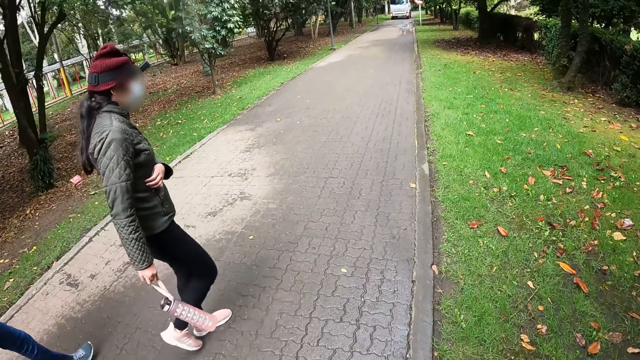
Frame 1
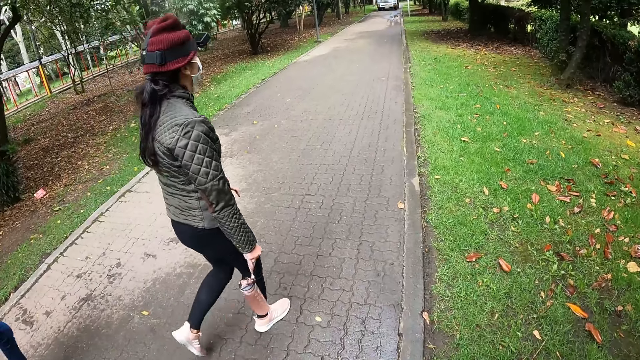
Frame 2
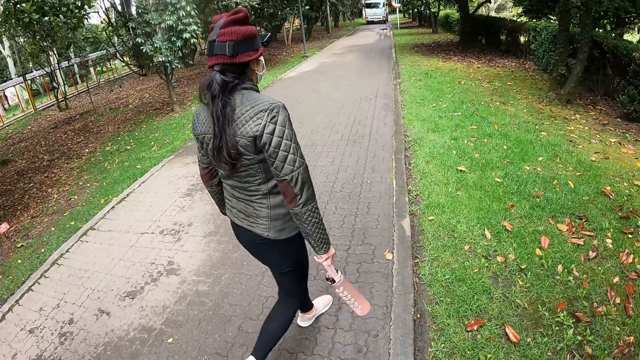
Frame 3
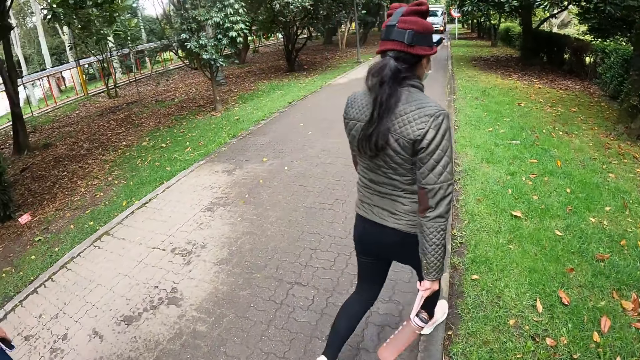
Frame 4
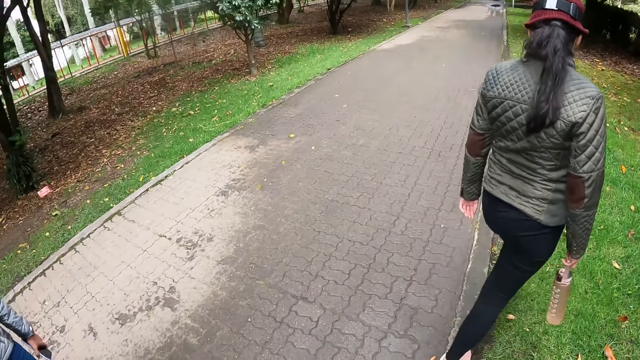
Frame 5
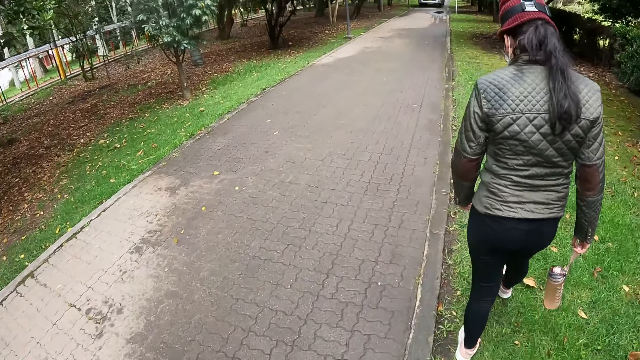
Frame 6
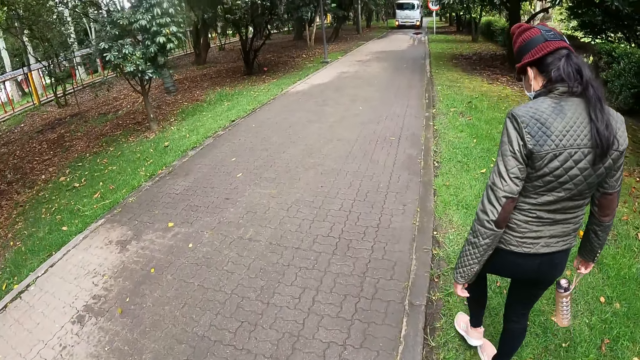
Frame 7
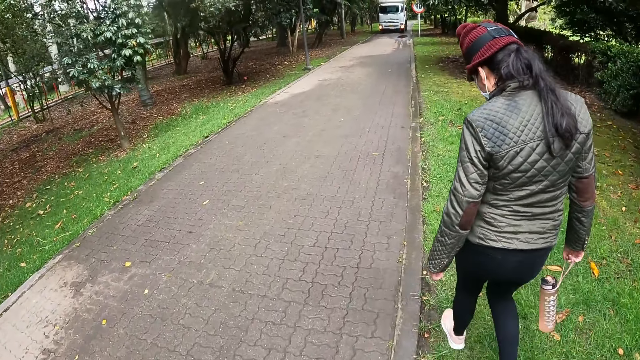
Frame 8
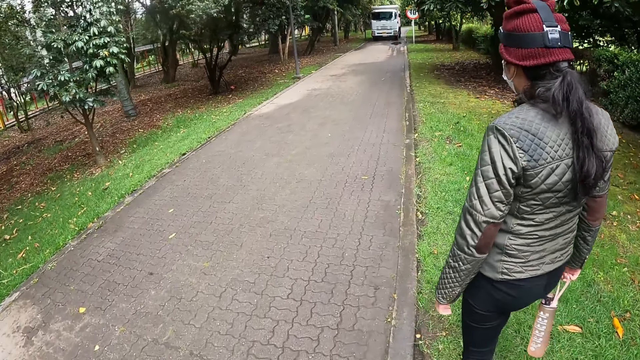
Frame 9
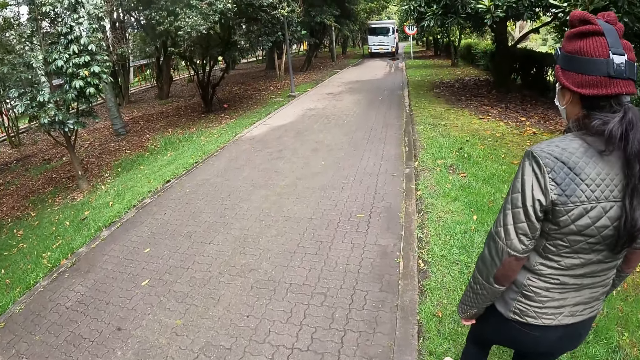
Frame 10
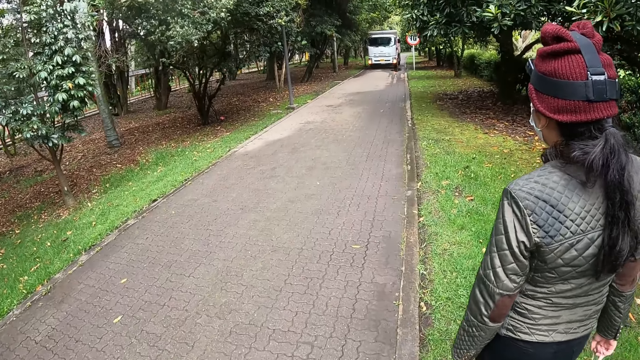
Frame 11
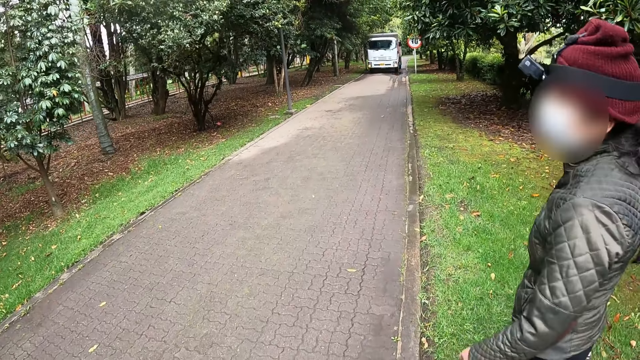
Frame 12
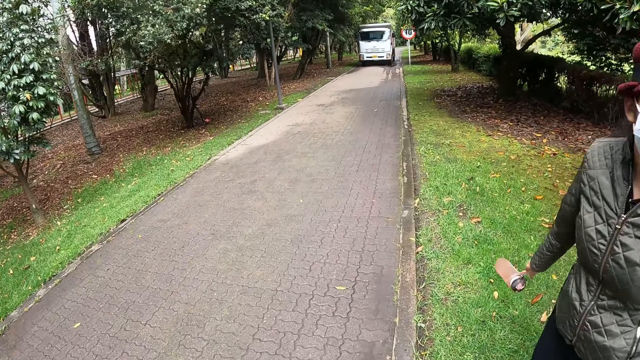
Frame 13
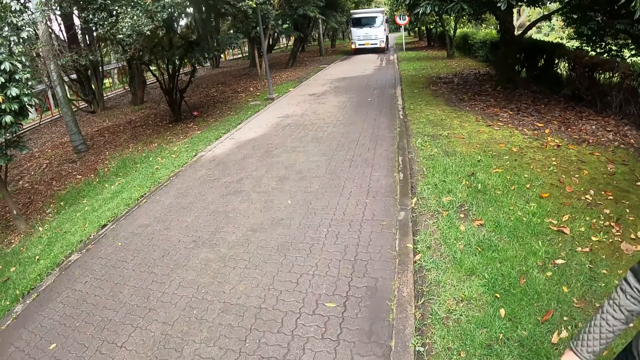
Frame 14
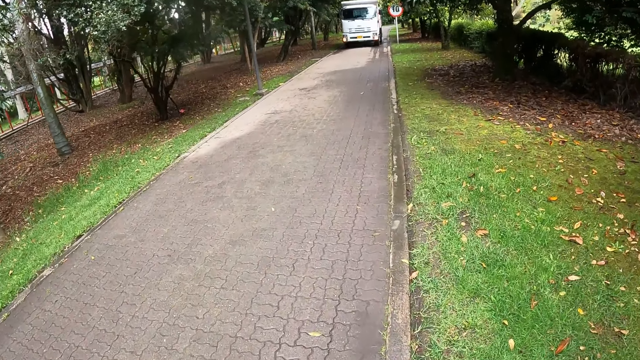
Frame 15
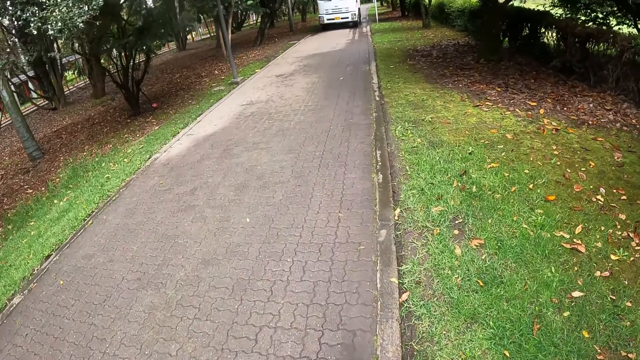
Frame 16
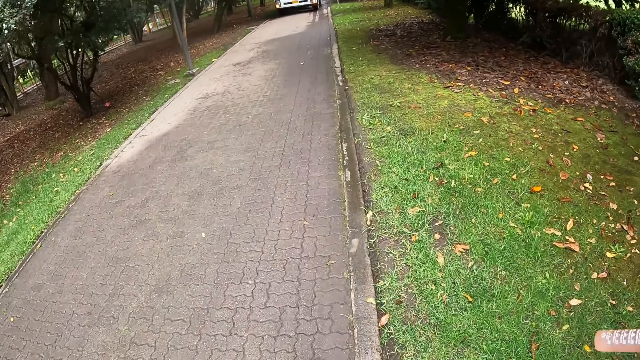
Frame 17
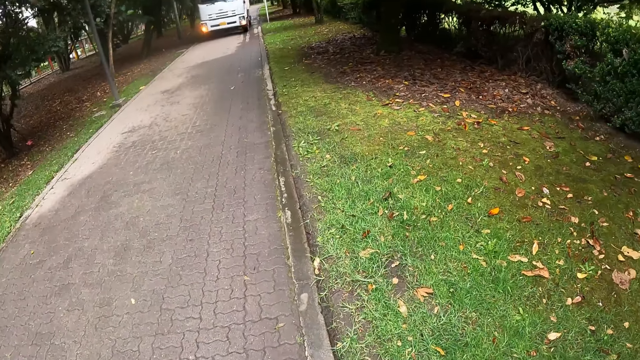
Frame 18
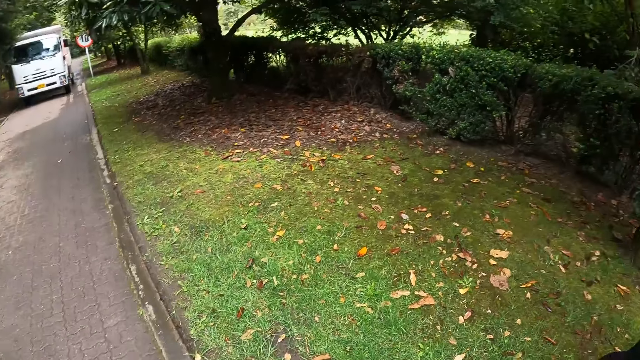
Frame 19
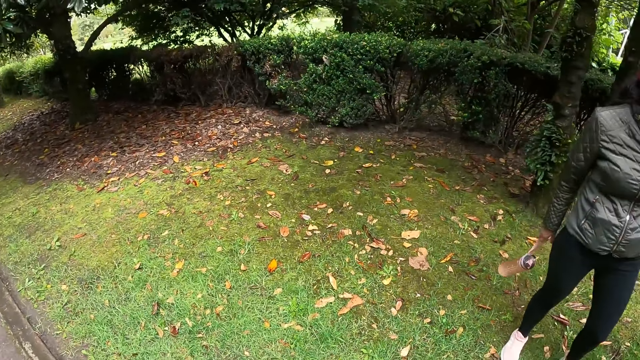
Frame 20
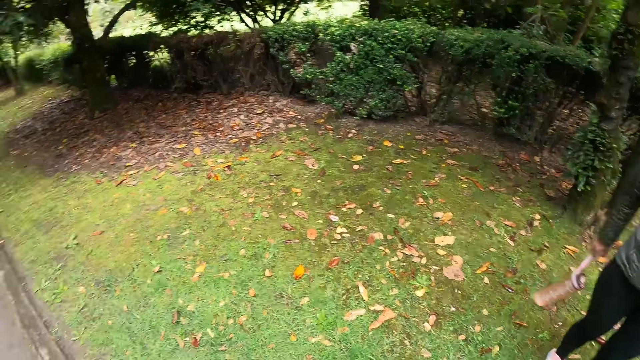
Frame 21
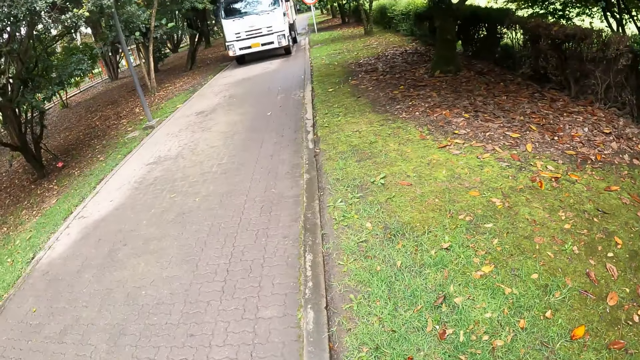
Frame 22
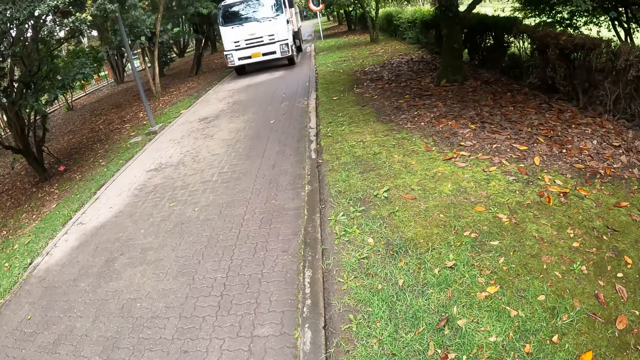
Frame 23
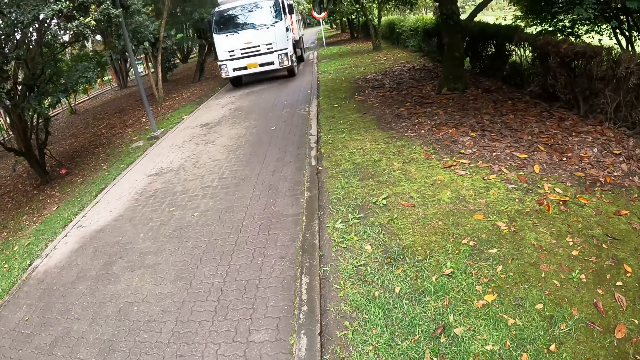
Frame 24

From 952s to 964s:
The camera wearer and others stop for a while.

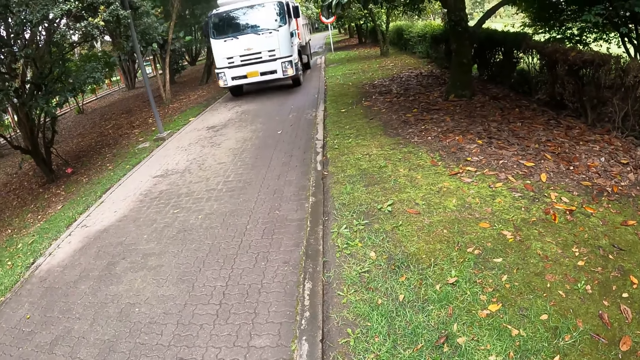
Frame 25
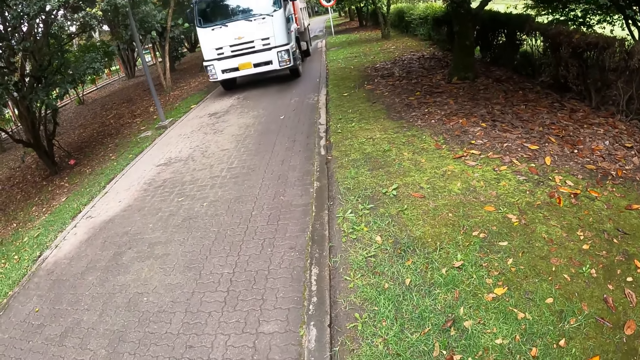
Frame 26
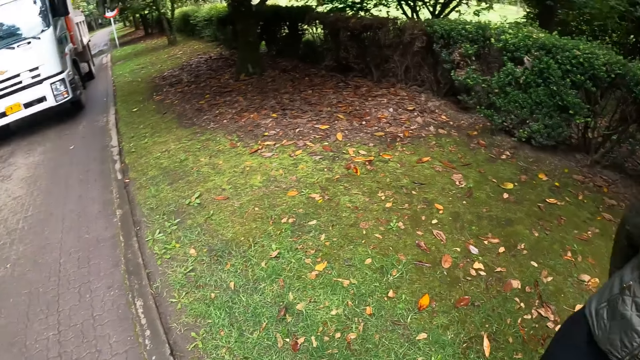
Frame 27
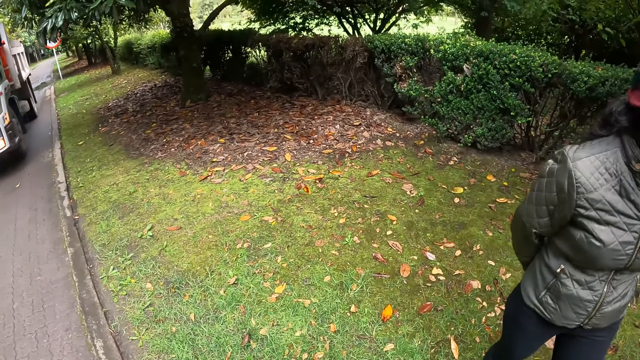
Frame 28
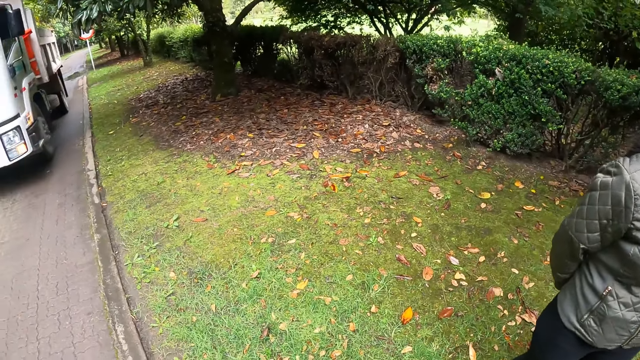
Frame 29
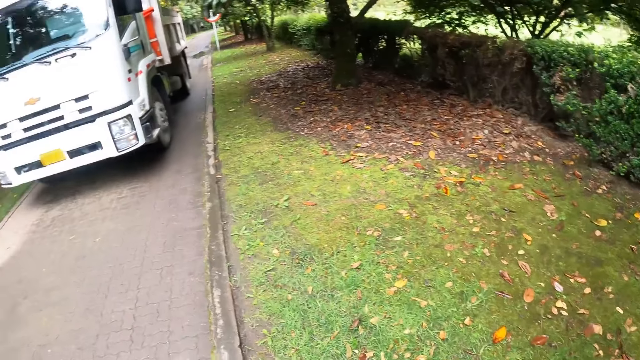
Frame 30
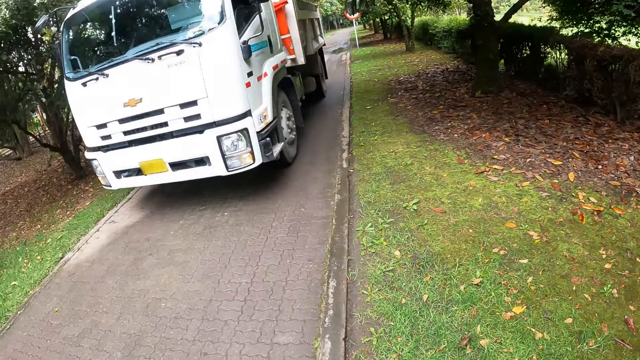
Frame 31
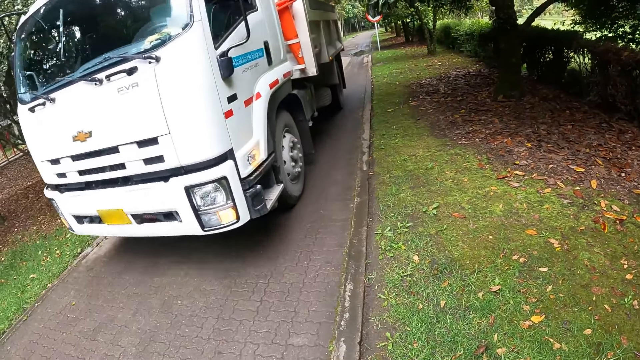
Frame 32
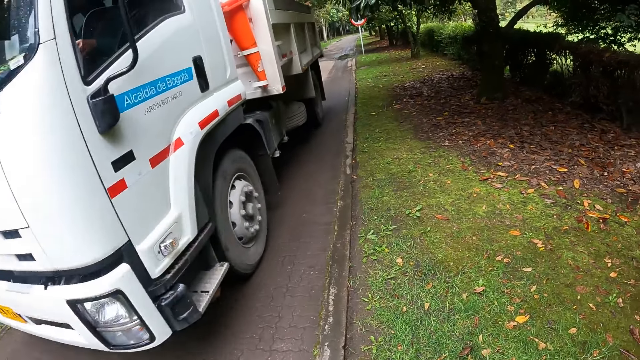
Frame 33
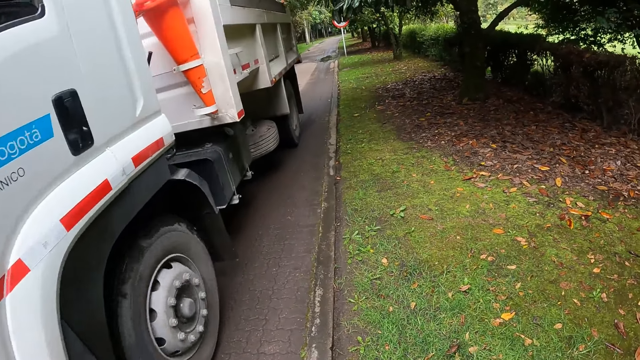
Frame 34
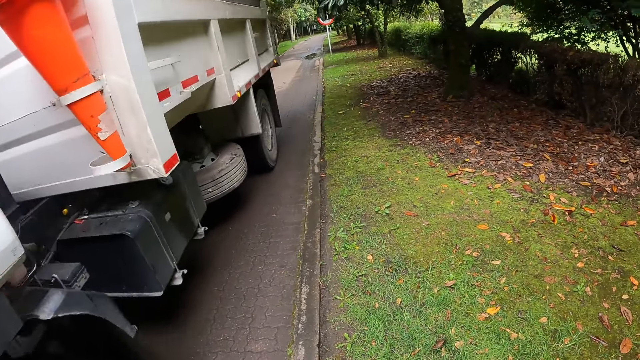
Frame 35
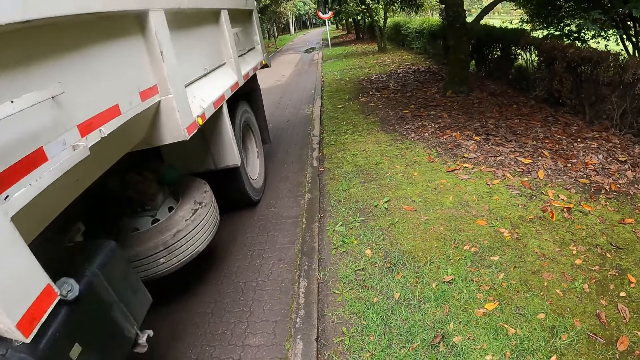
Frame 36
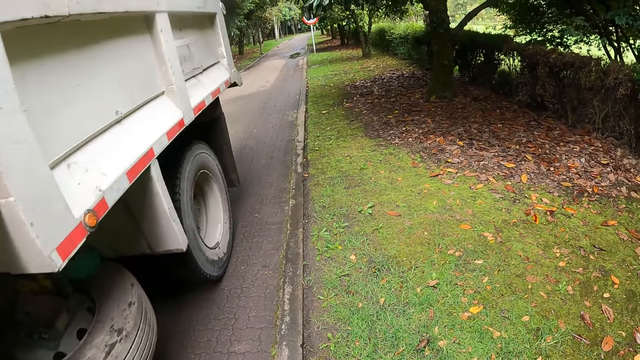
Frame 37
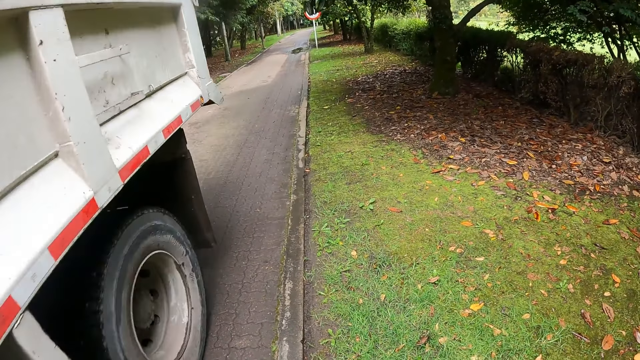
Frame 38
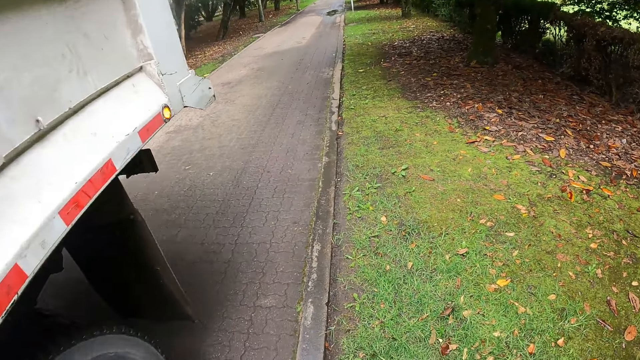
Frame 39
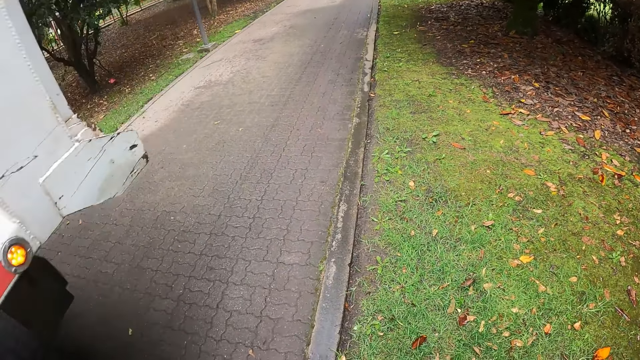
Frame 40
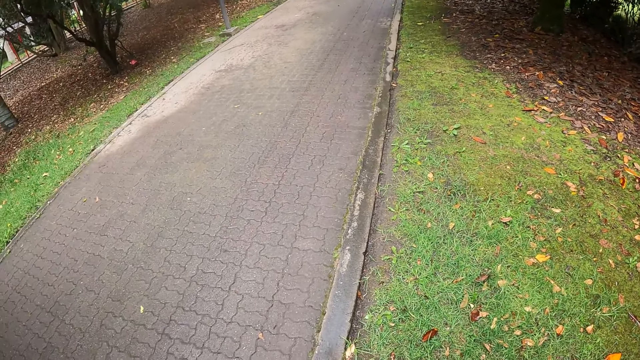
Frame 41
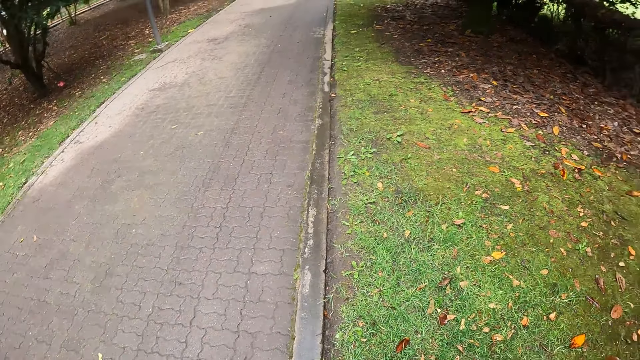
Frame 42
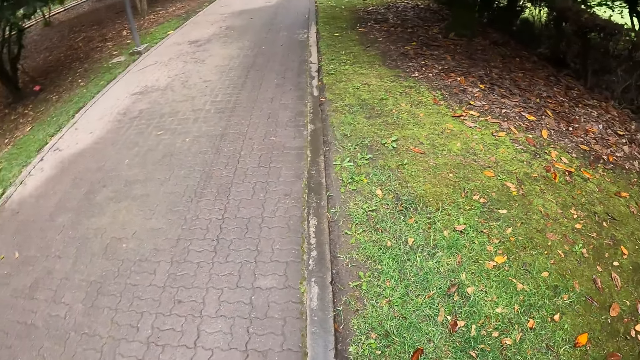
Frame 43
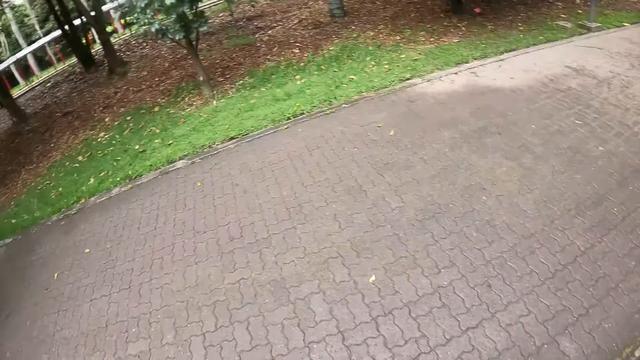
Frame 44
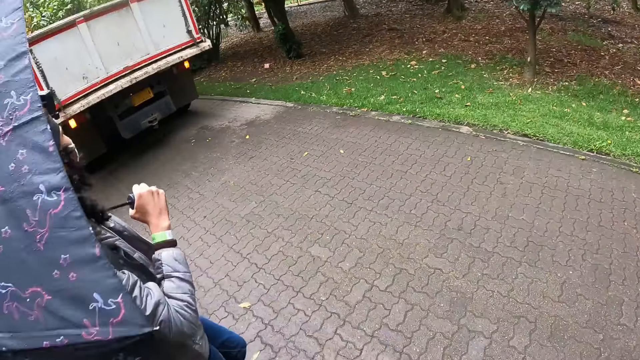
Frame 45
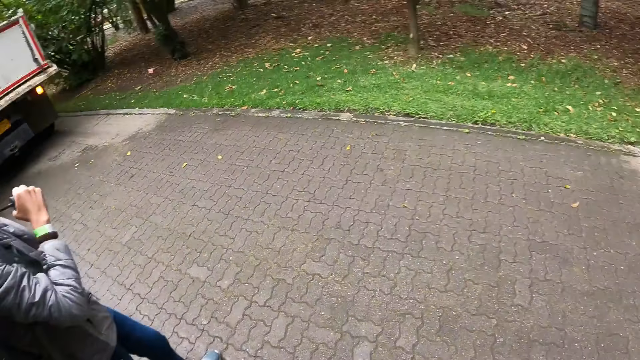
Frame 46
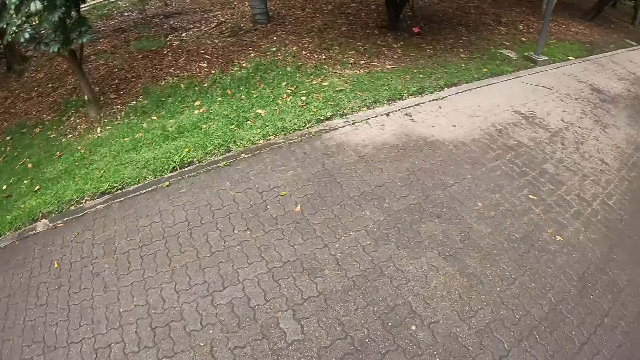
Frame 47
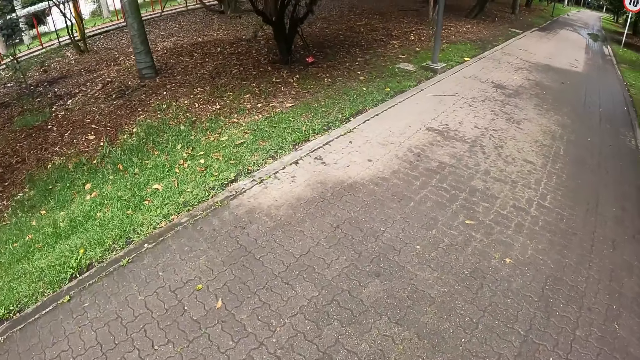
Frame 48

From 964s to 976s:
A bus drives past the camera wearer and others. They walk on the road alongside the group of people.
